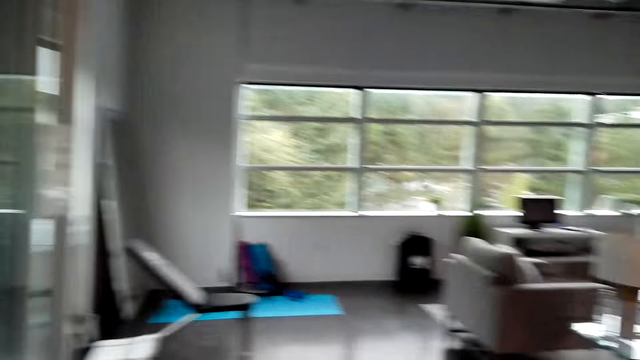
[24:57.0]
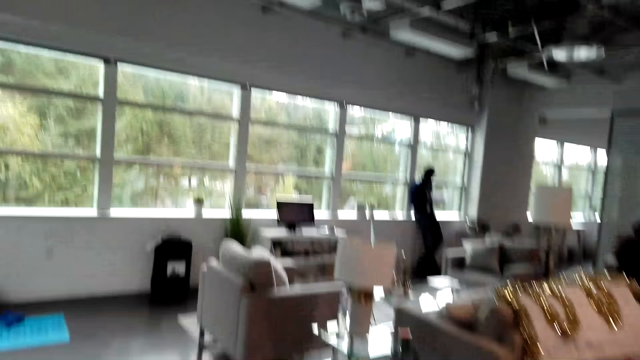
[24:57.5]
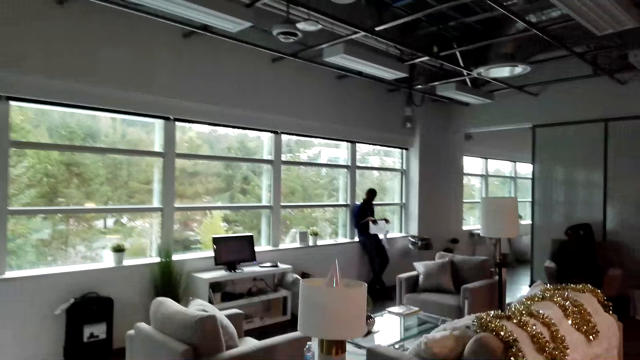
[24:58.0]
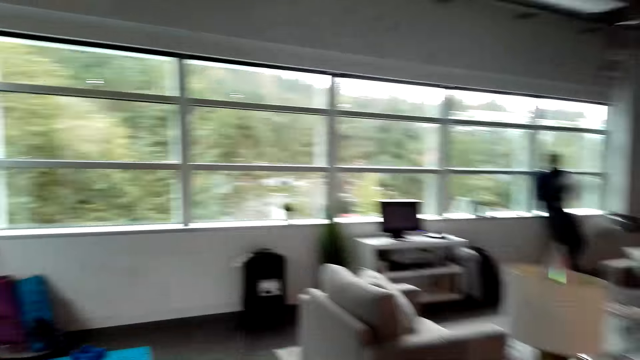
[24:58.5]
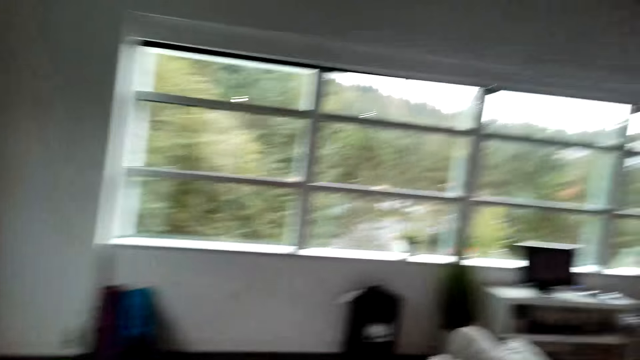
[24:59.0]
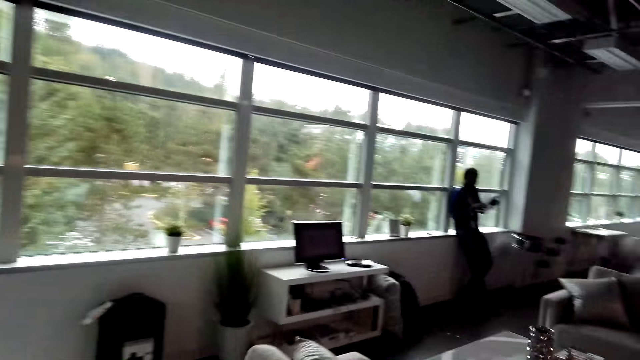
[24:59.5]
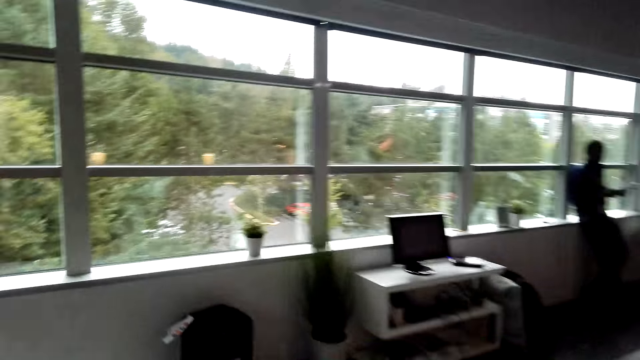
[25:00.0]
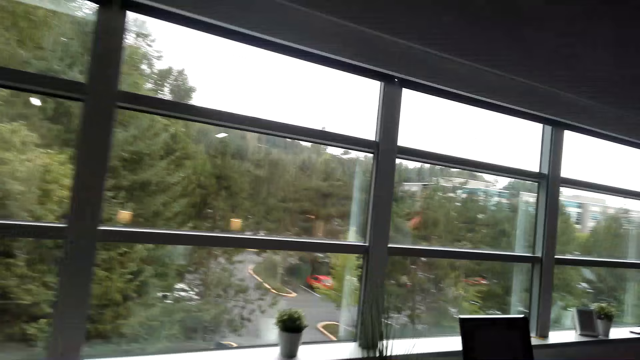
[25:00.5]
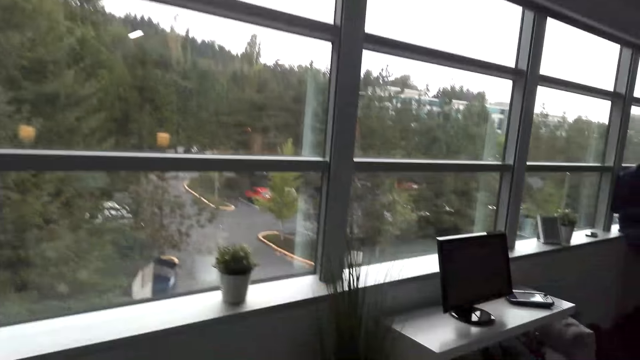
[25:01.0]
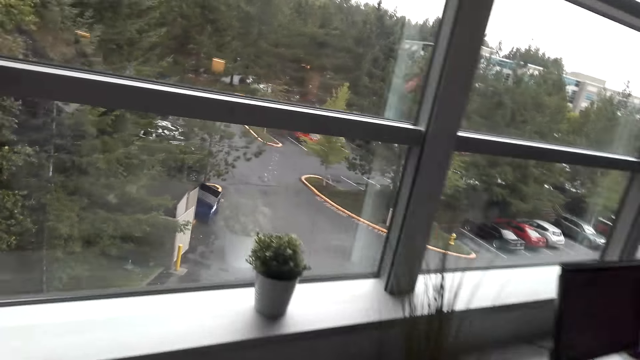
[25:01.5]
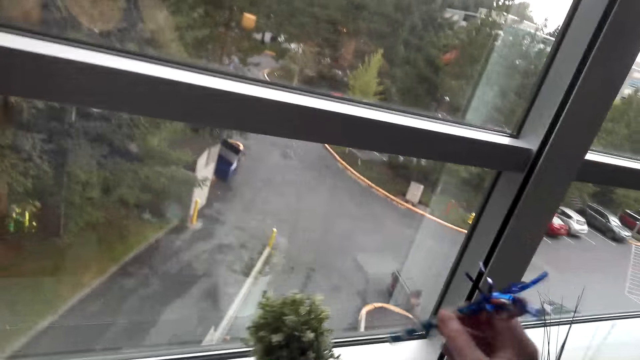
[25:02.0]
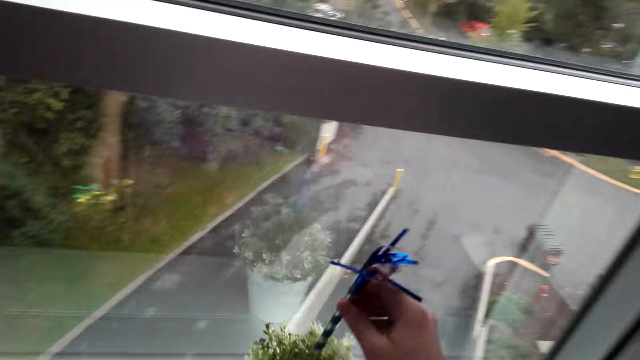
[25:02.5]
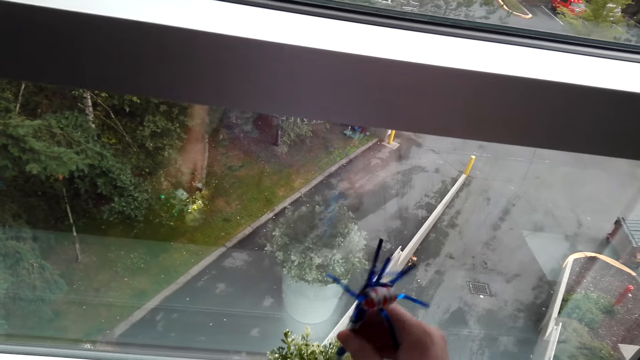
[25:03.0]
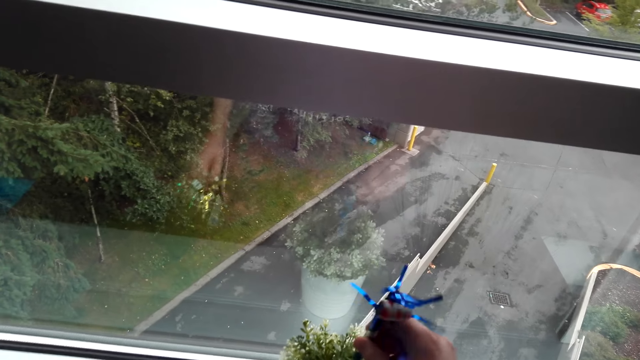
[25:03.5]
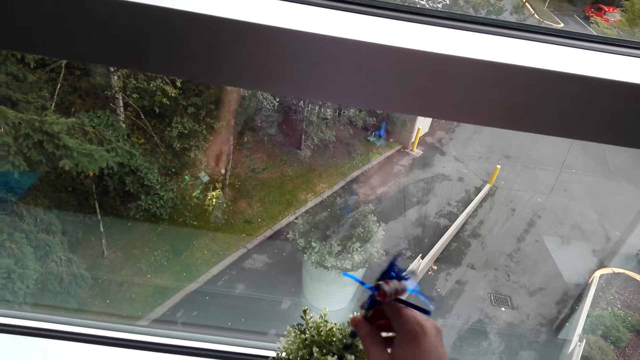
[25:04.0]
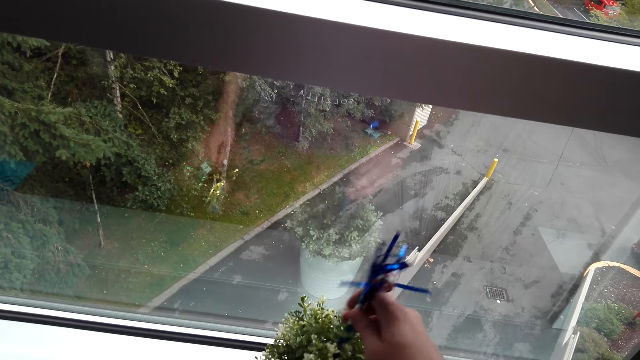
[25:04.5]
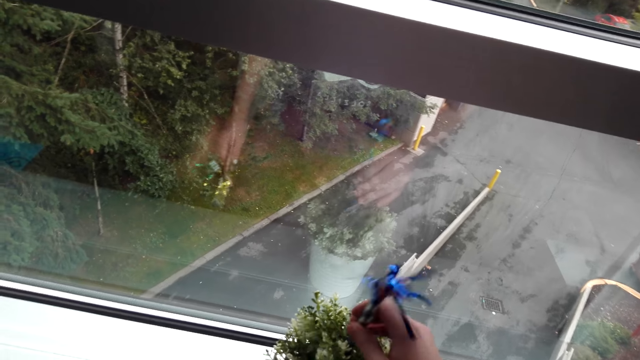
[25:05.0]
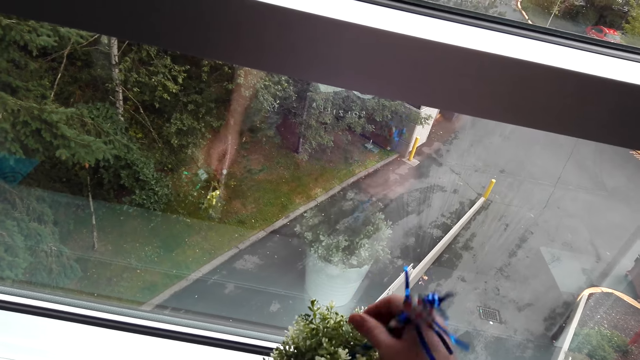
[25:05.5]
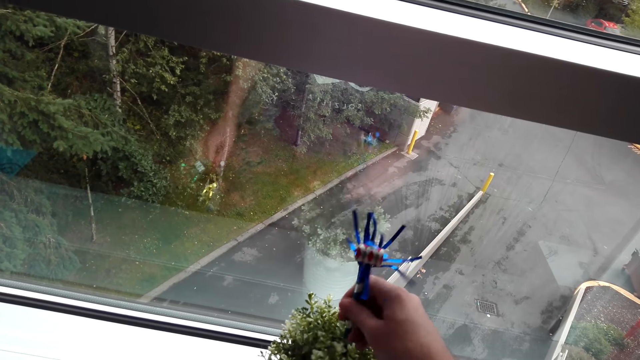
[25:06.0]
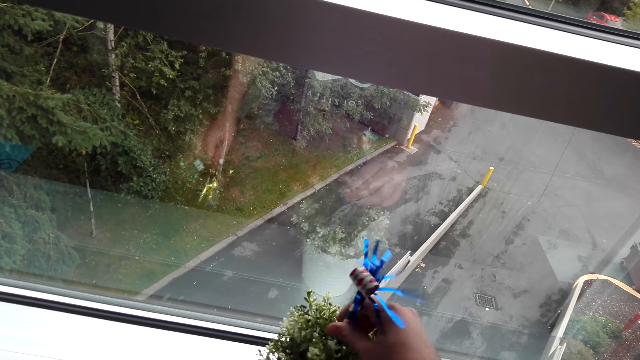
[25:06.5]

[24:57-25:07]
The camera wearer walks. They put the ribbon on the flower pot.

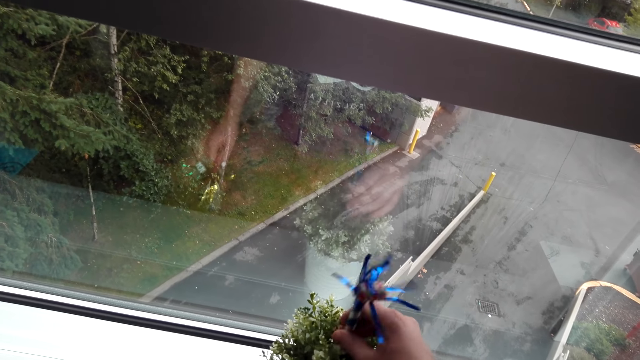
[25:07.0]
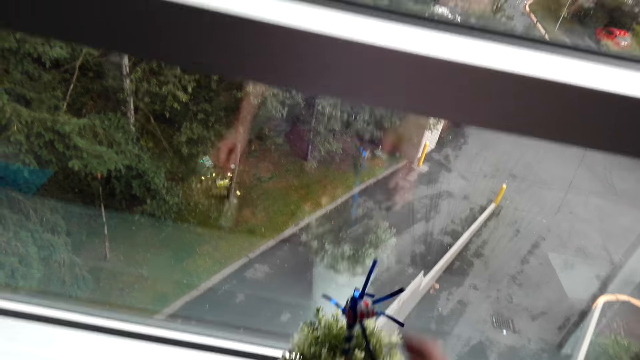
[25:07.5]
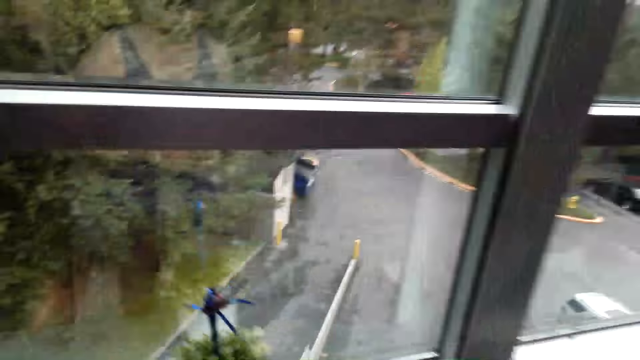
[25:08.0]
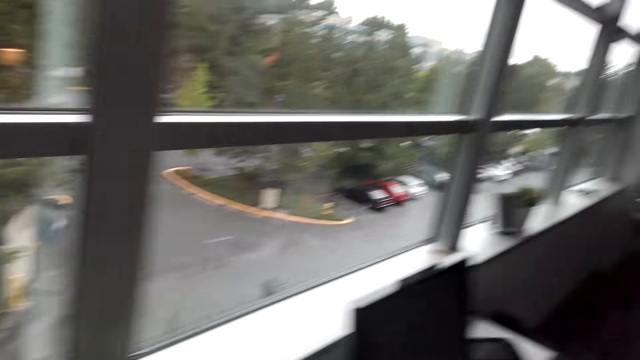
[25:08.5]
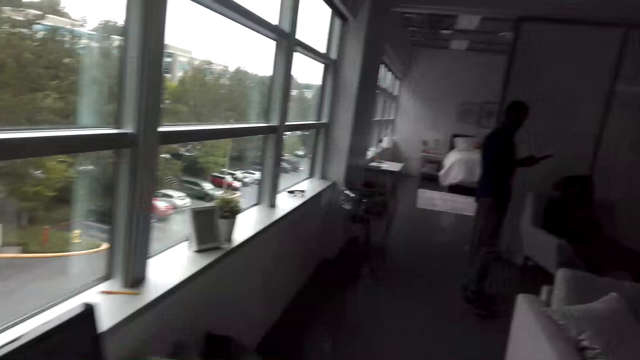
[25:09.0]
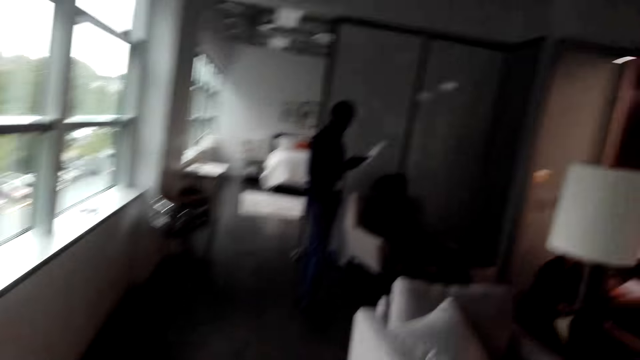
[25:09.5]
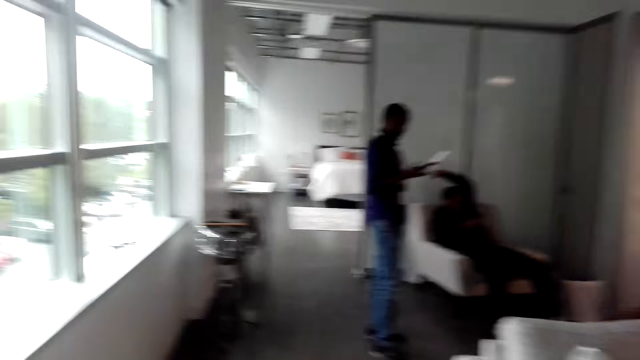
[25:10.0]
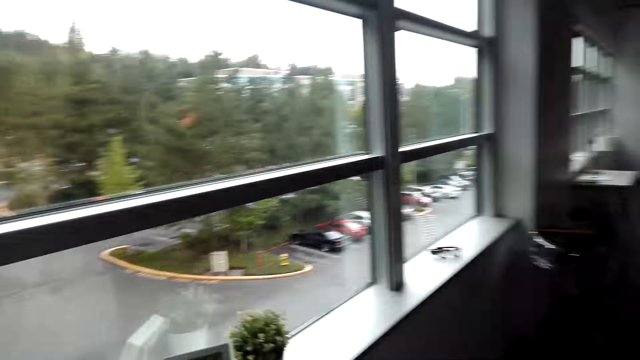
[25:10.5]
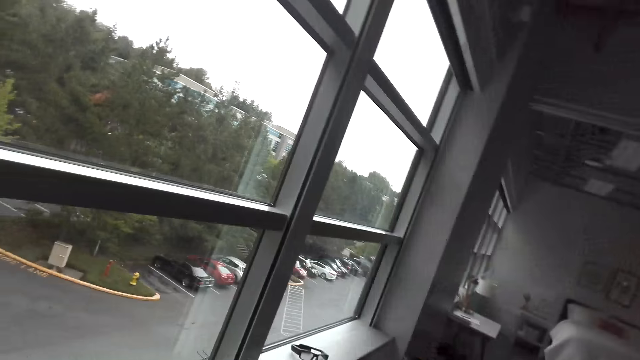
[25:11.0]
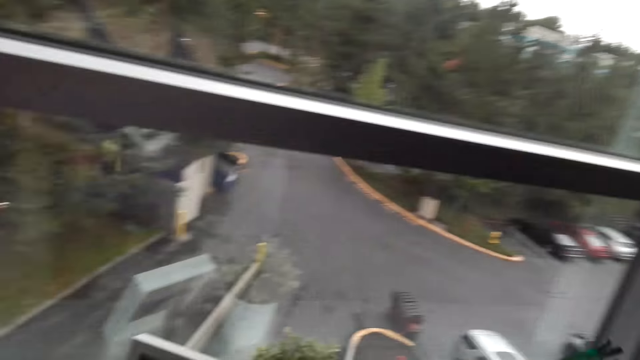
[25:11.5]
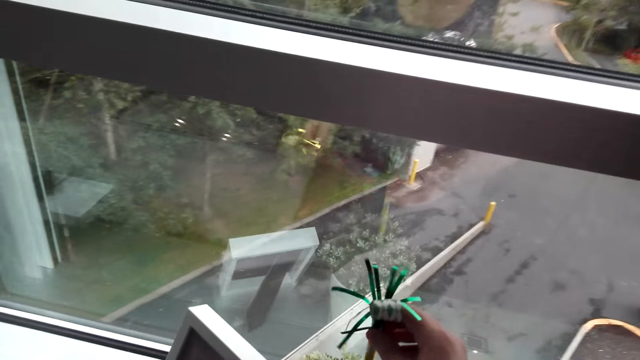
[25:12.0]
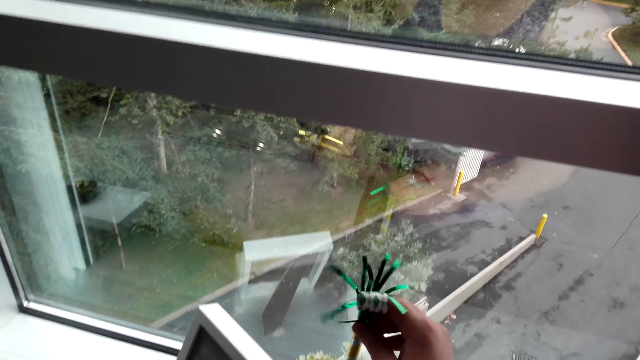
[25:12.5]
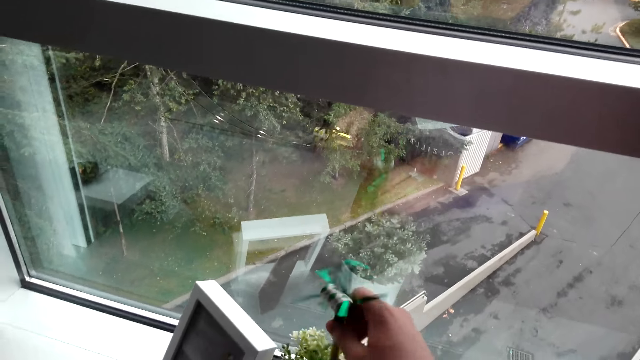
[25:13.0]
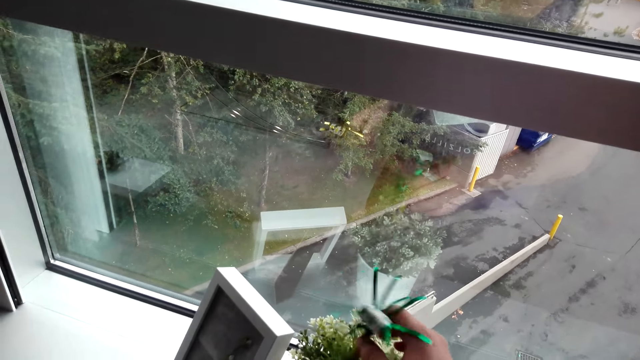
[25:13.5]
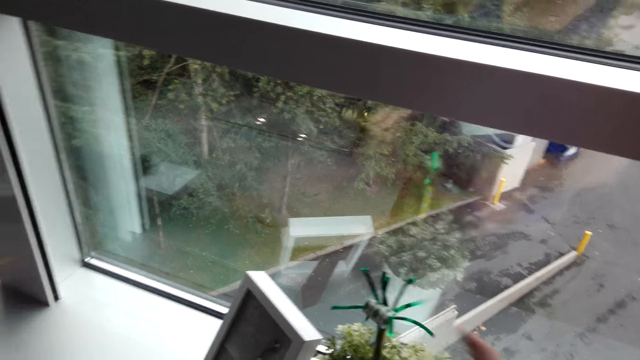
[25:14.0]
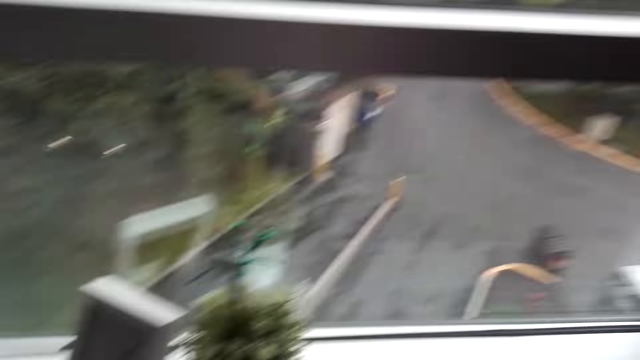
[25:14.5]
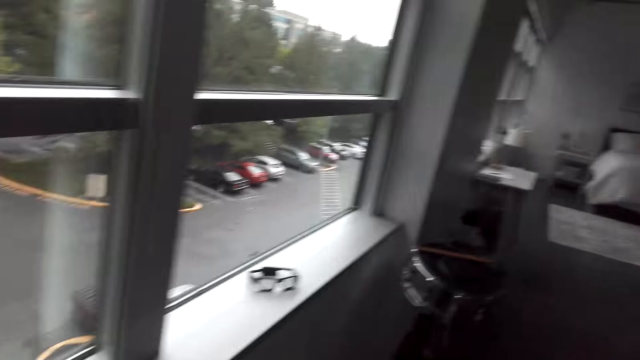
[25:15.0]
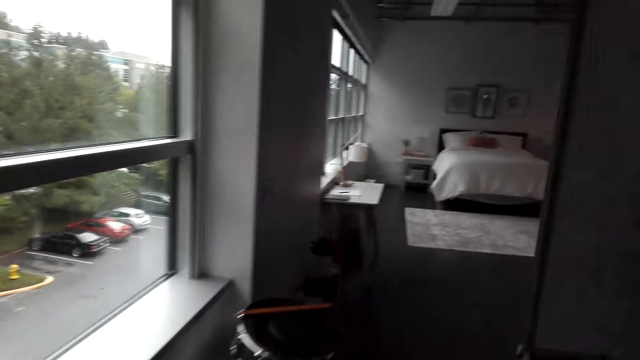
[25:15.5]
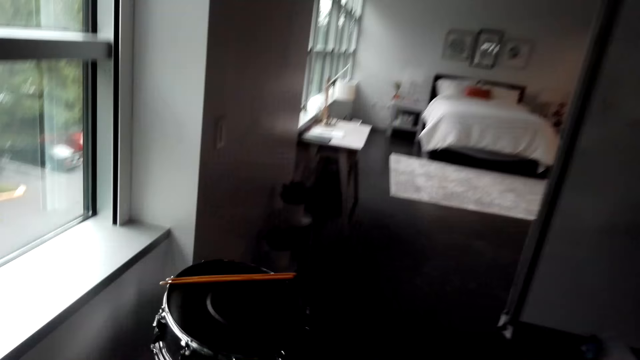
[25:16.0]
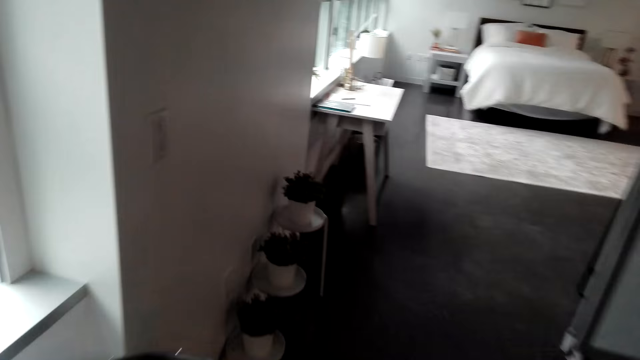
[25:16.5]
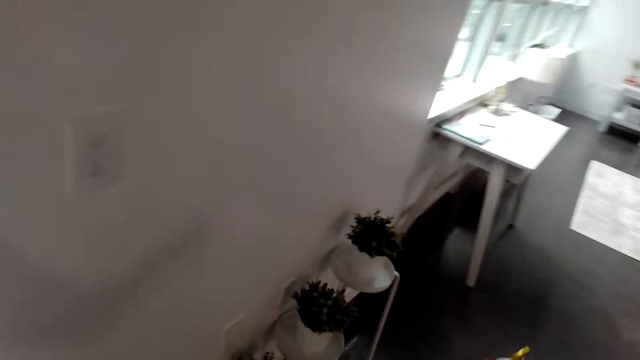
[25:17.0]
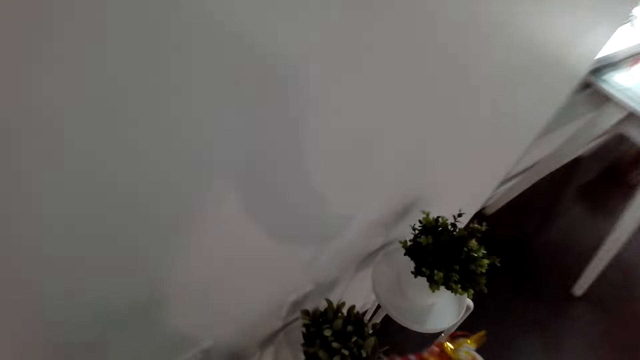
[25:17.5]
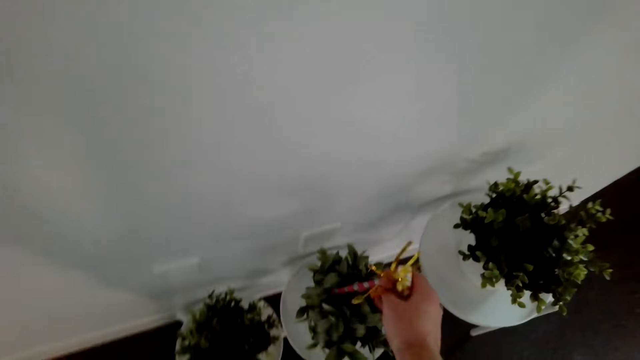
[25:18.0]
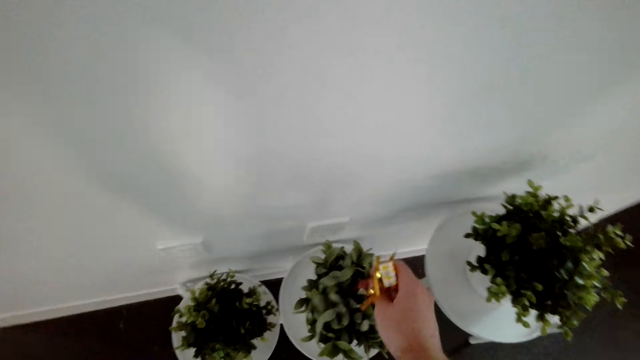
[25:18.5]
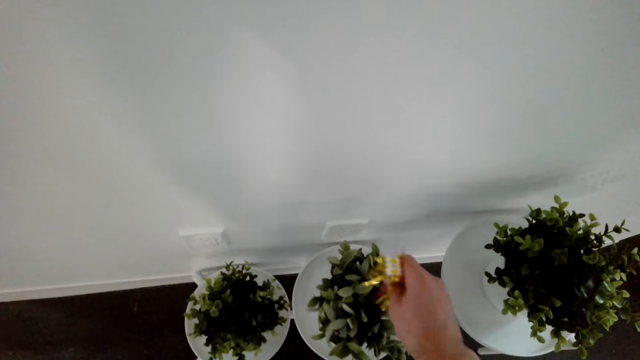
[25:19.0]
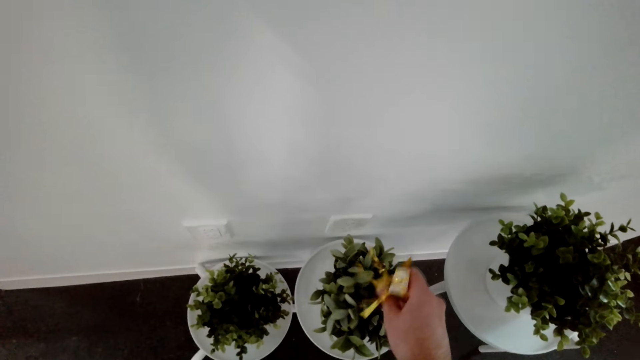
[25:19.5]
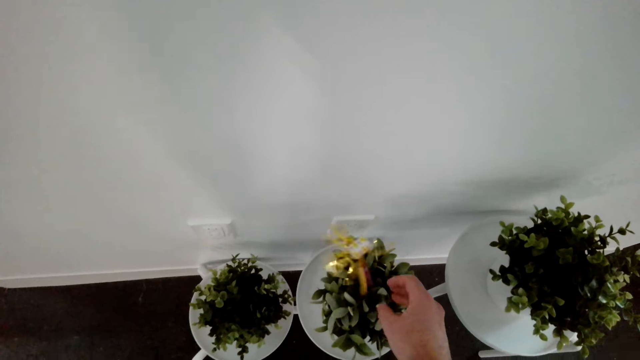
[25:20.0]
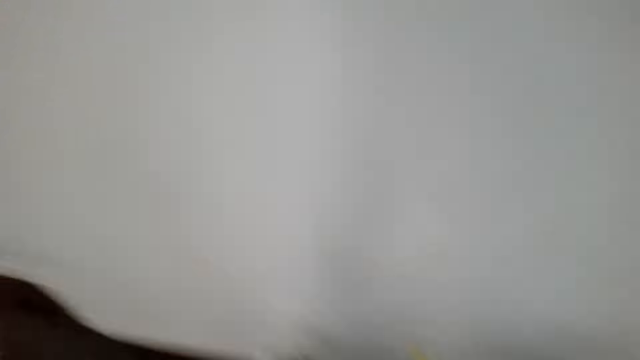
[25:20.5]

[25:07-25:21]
The camera wearer walks. They put the ribbon on the flower pot. They walk. They put the ribbon on the flower pot.
